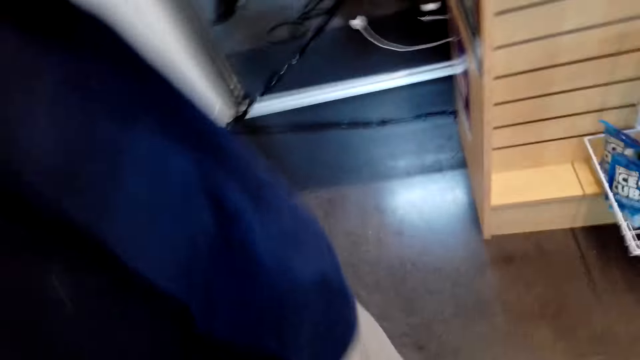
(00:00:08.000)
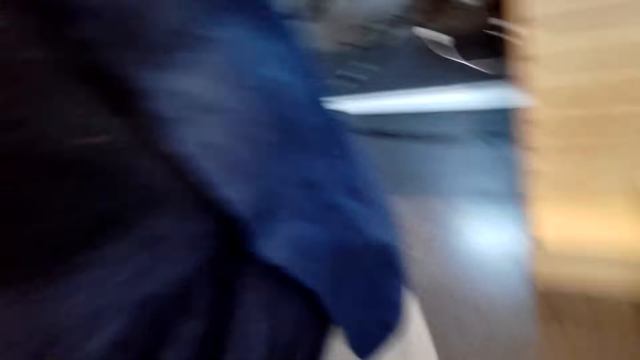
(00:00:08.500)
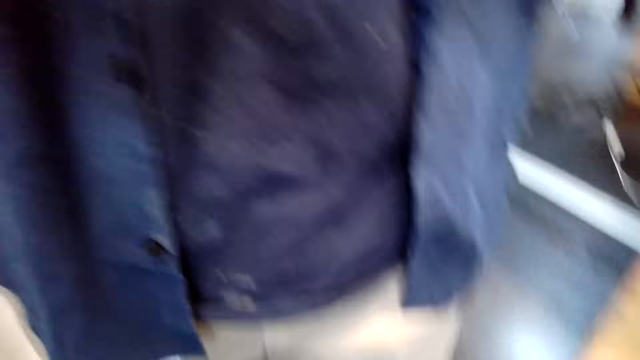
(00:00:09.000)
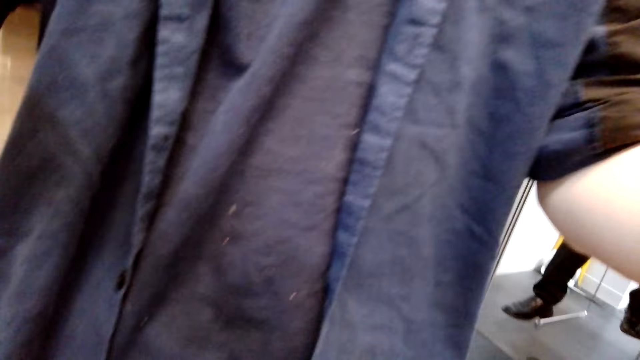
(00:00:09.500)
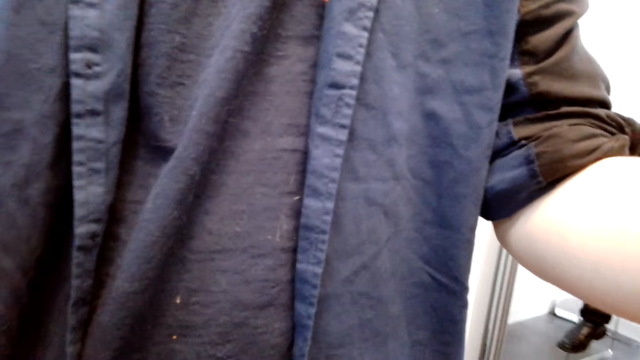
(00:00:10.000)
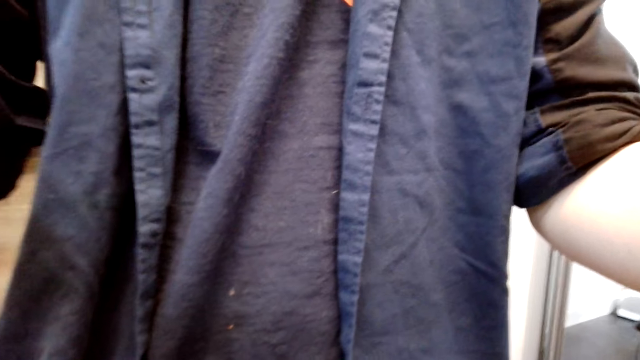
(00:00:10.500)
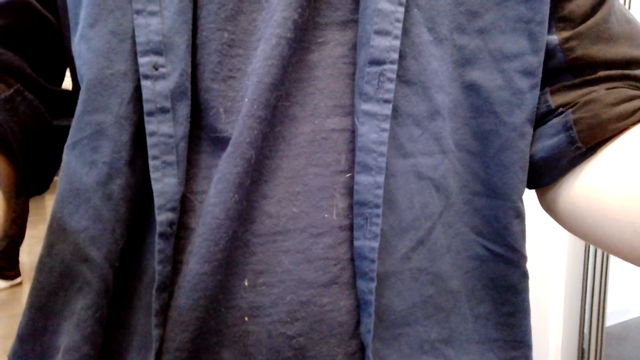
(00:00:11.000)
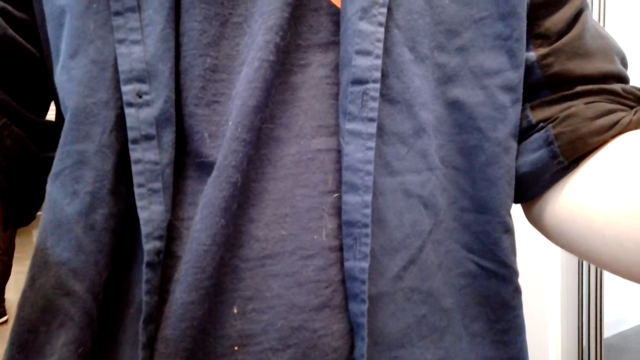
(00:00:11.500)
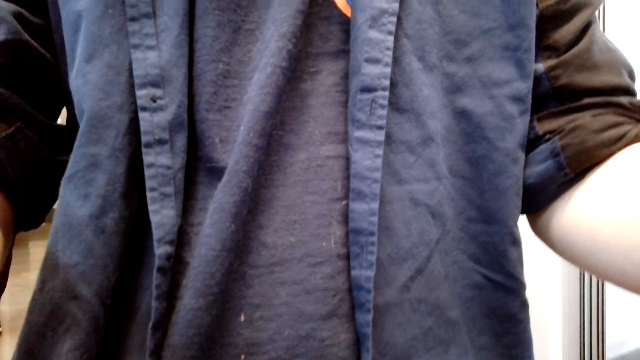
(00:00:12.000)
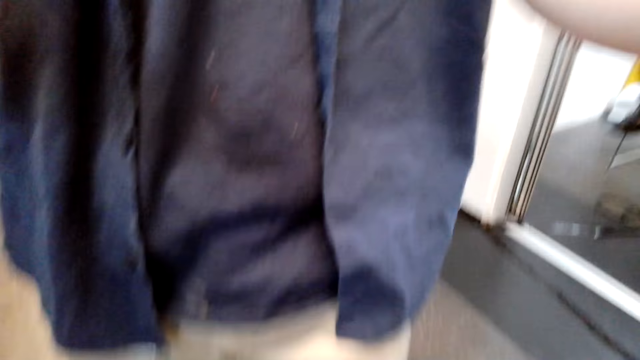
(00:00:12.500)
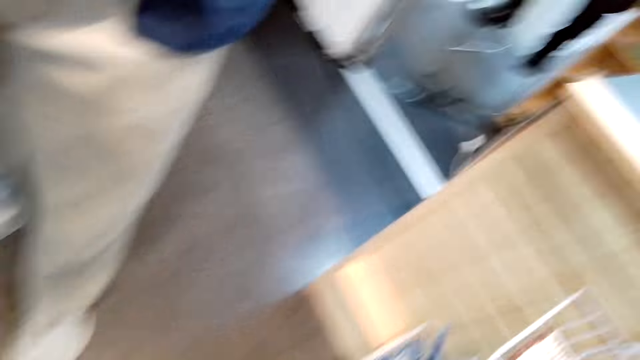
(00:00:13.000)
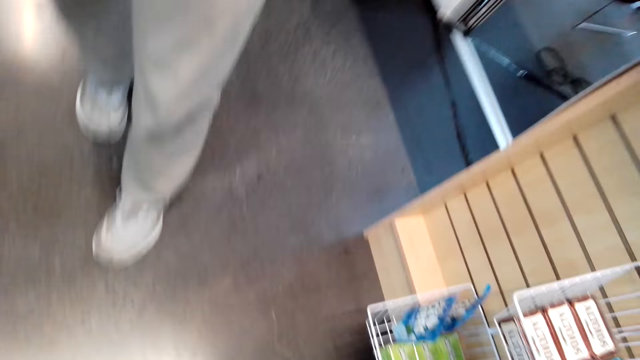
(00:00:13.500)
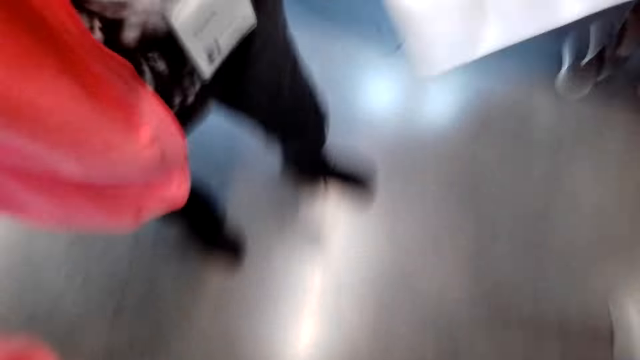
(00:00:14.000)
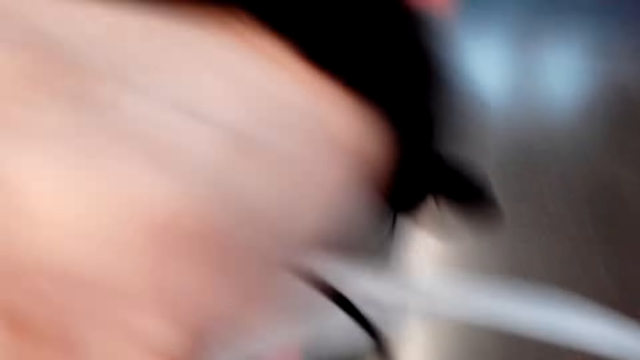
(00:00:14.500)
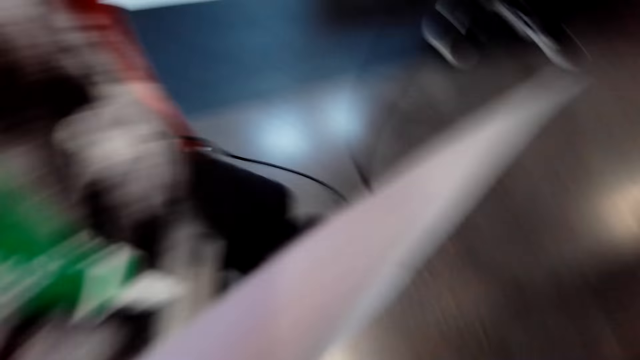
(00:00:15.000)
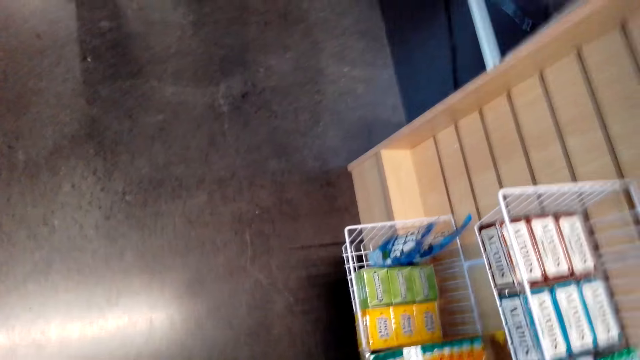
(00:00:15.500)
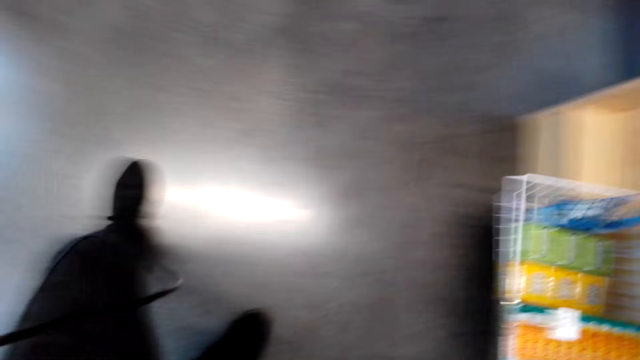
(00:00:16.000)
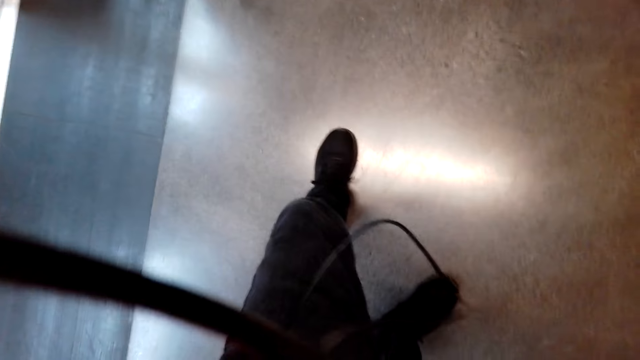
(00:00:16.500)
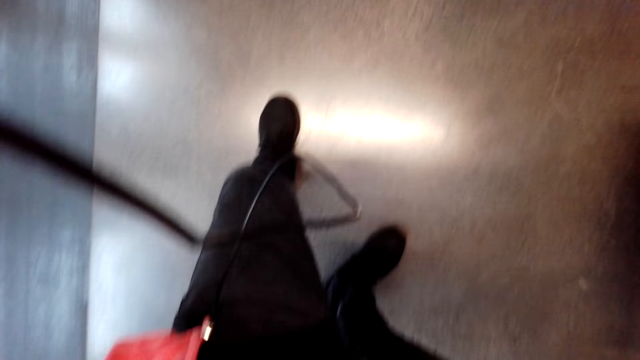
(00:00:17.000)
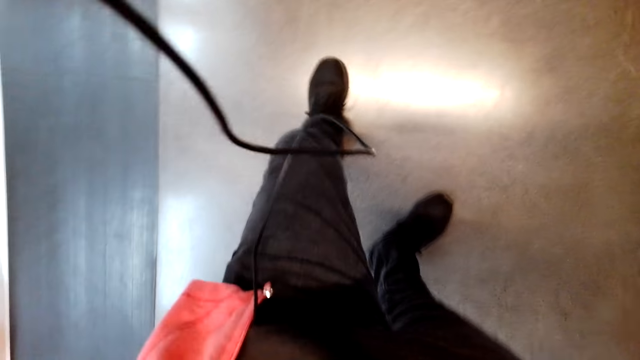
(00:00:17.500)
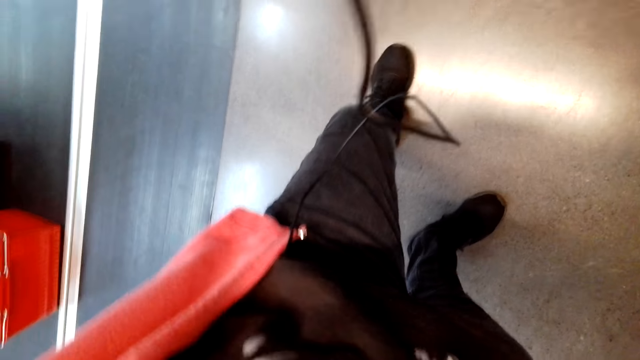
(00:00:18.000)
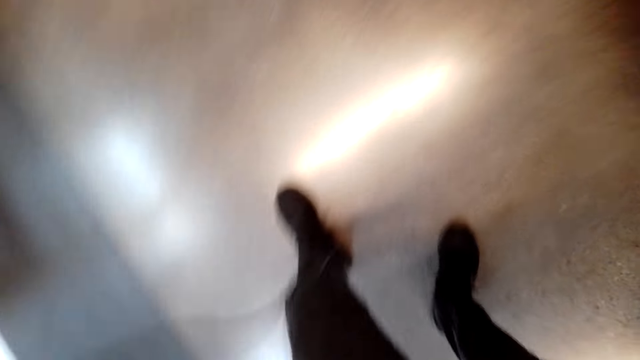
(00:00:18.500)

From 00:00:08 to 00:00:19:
A woman talks to another woman. The camera wearer talks to the other woman and the first woman. A man fixes the camera wearer's camera. The camera wearer fixes her camera. She talks to the other woman and the man.

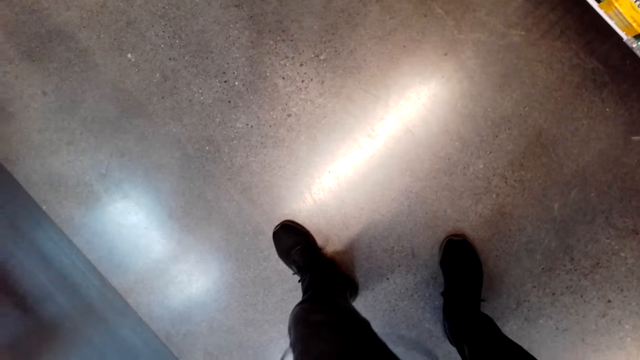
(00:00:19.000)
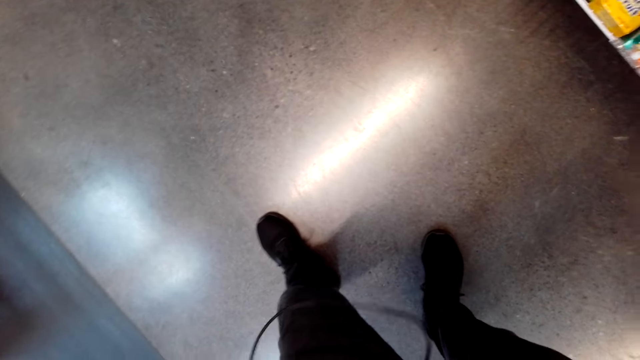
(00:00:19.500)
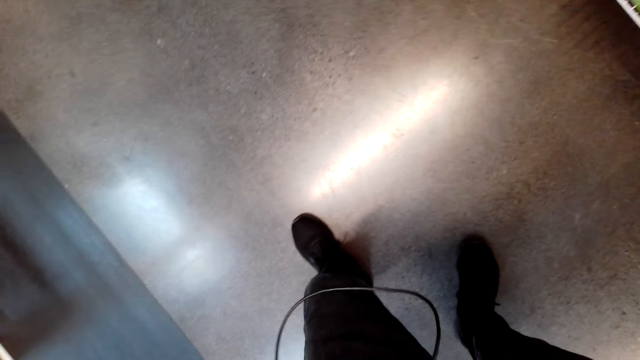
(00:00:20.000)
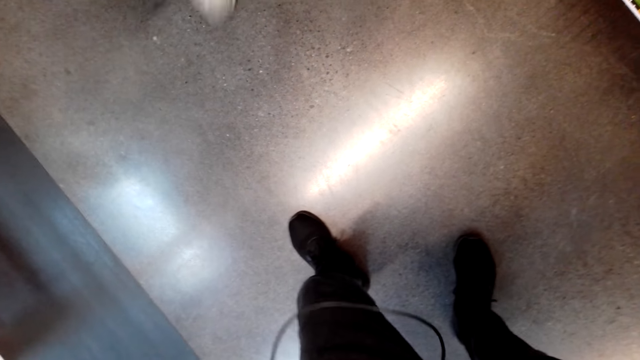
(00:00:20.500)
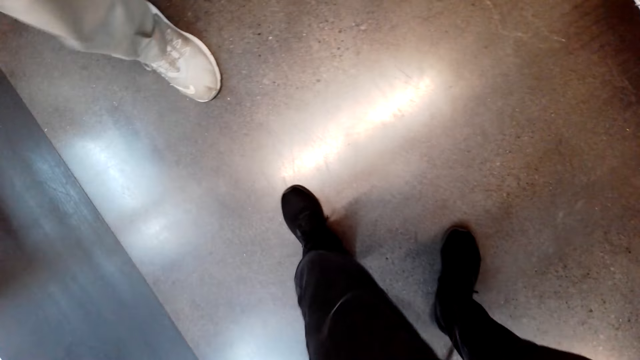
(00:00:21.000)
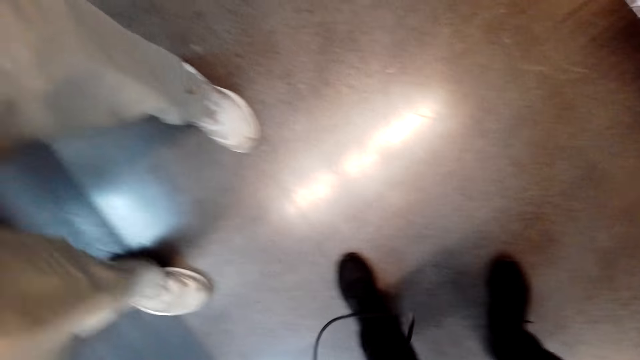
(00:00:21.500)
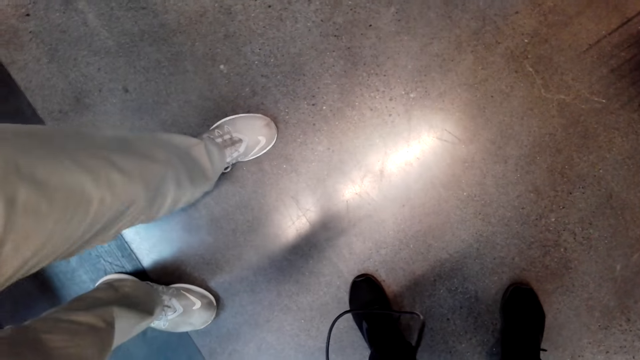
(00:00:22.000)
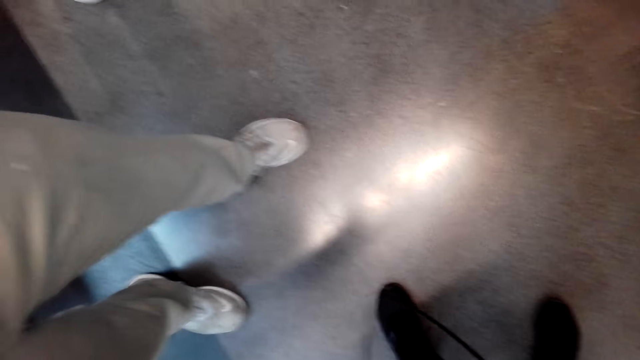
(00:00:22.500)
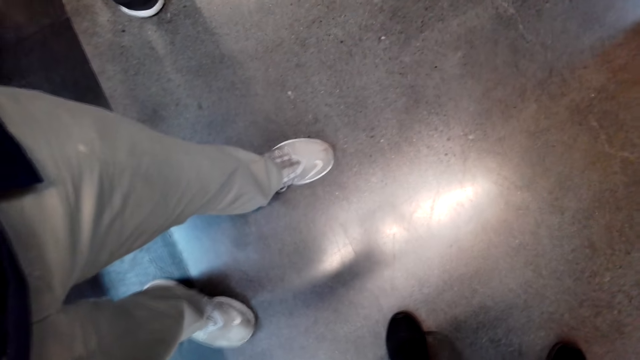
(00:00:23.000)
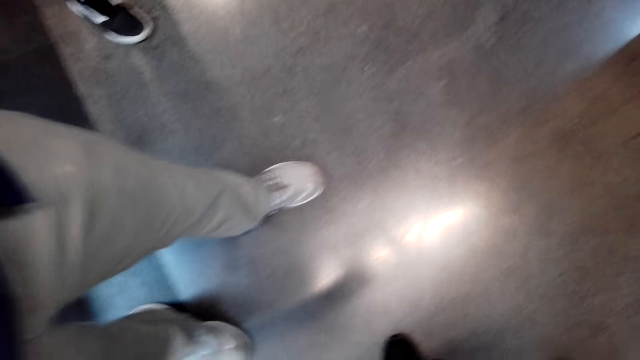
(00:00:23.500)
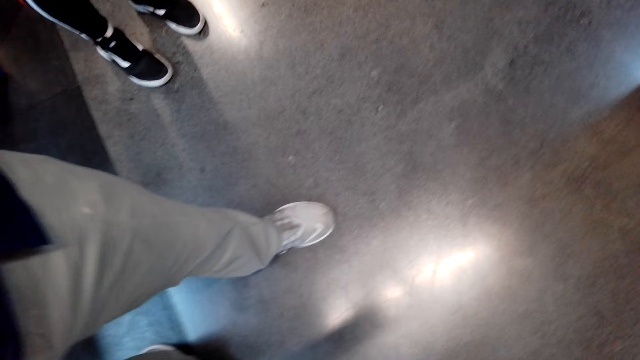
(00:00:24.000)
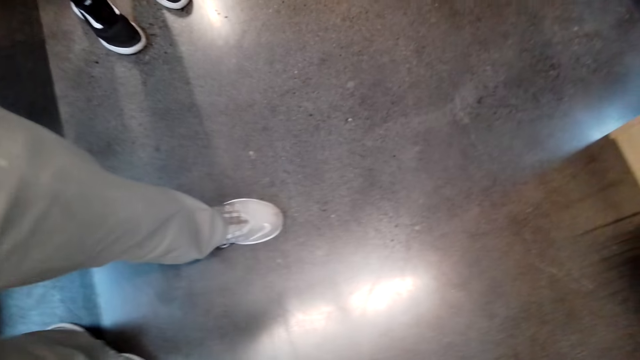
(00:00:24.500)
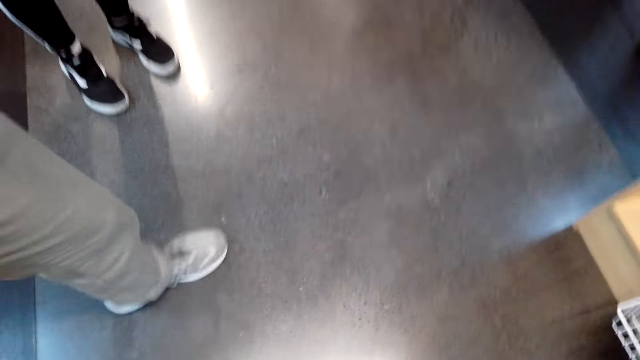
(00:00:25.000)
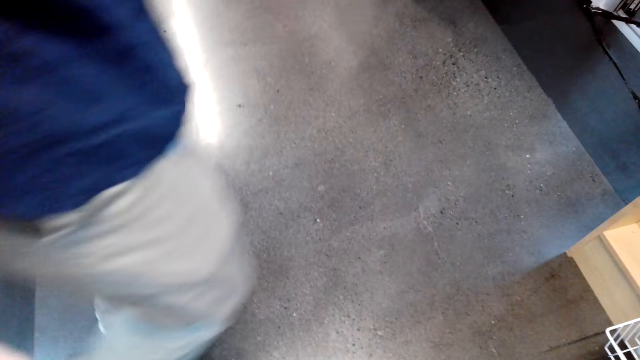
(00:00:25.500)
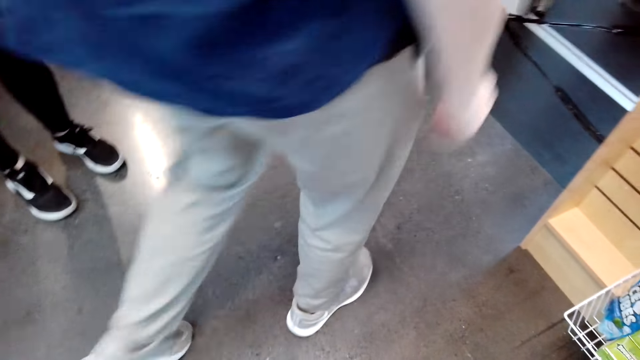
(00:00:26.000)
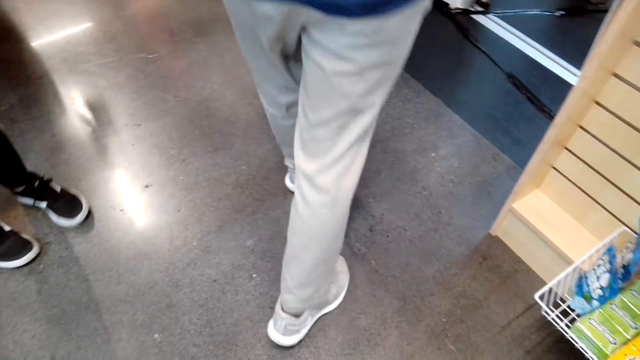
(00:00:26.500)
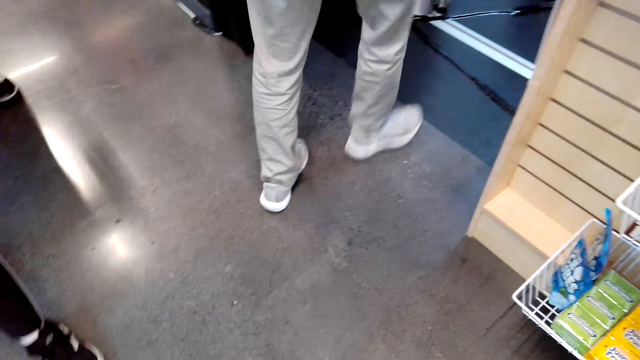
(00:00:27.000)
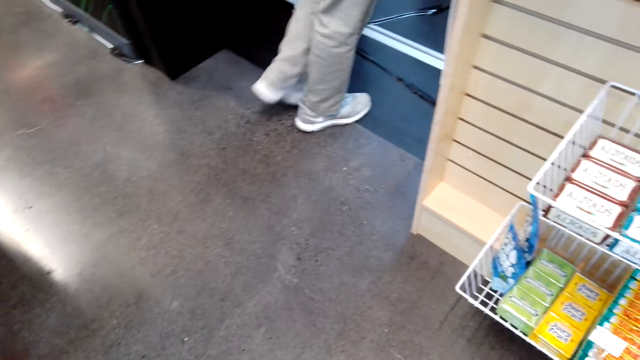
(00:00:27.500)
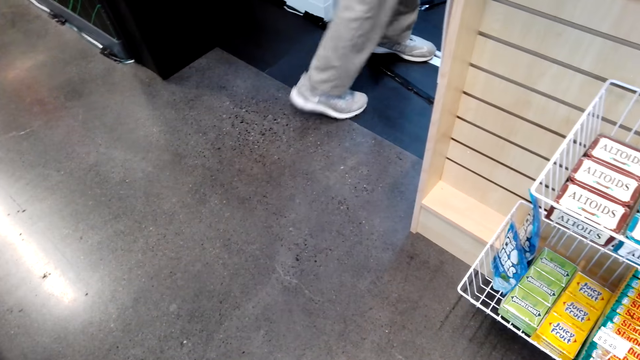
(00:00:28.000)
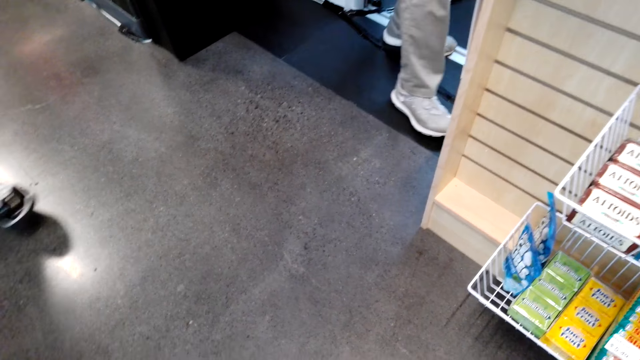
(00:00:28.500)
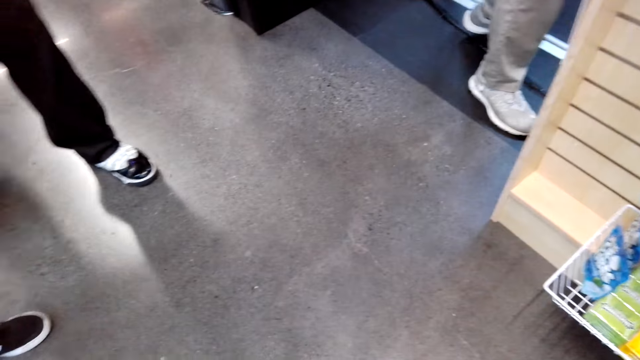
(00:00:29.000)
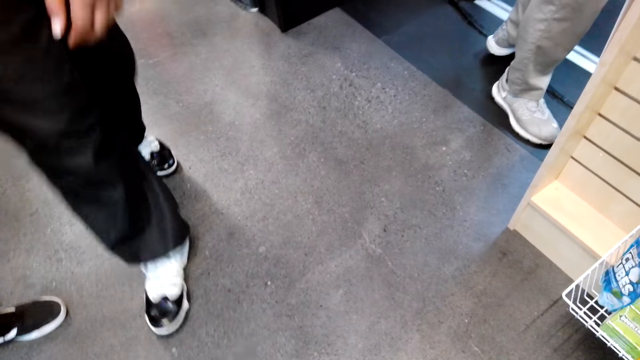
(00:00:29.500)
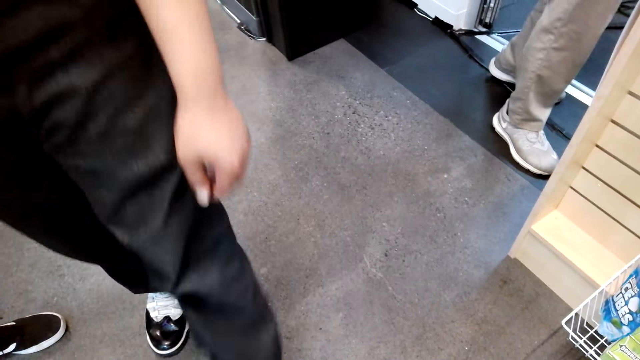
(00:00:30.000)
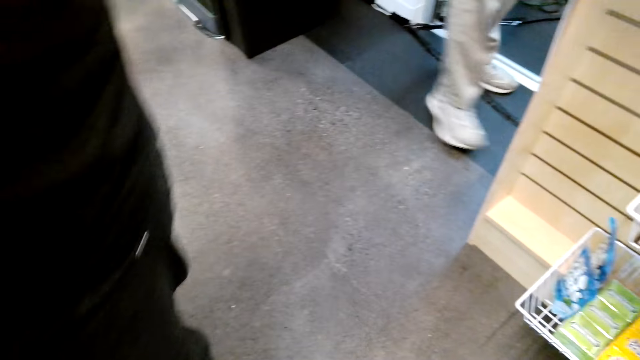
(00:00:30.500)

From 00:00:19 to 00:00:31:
A man talks to a woman. The man walks towards the camera wearer. The camera wearer fixes her camera. The man walks away from the camera wearer. The camera wearer stares at the floor. The woman talks to the camera wearer.
